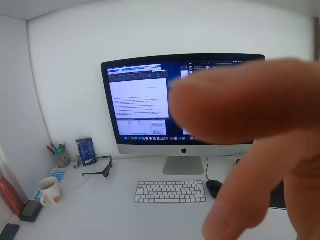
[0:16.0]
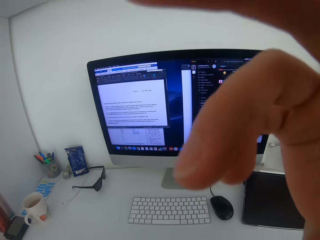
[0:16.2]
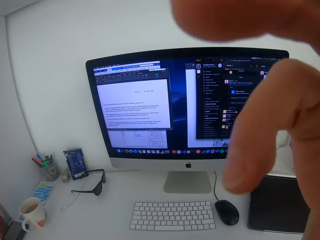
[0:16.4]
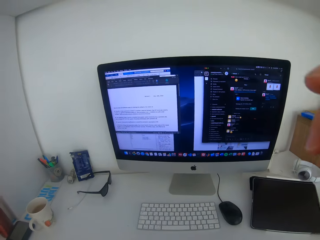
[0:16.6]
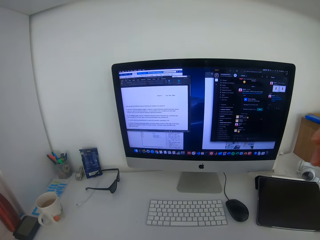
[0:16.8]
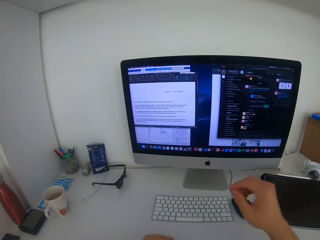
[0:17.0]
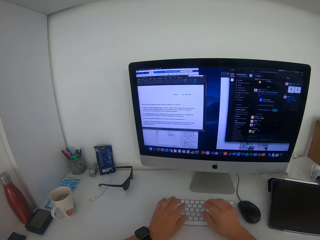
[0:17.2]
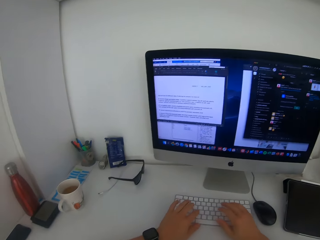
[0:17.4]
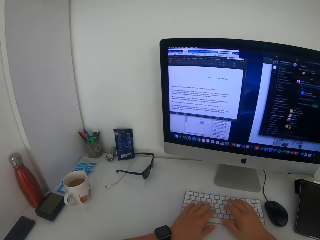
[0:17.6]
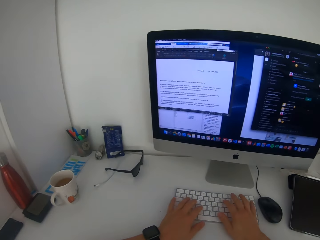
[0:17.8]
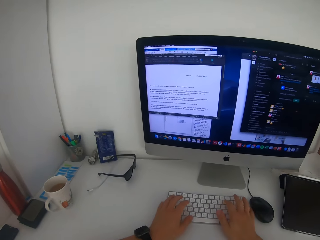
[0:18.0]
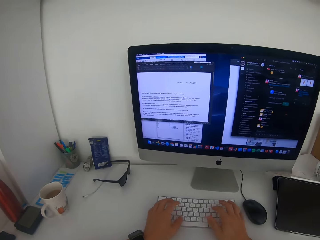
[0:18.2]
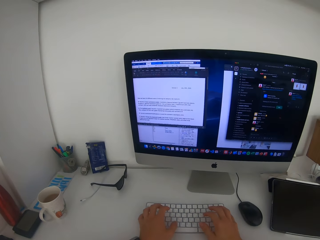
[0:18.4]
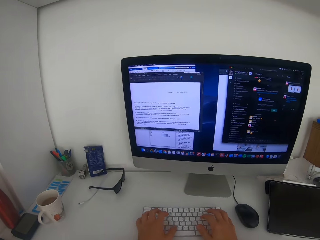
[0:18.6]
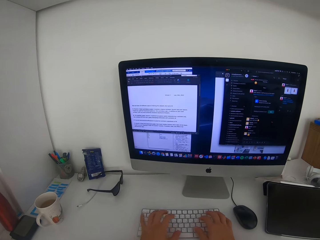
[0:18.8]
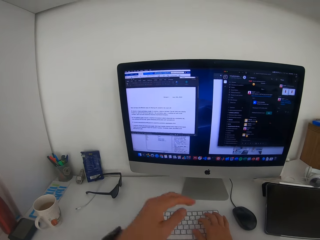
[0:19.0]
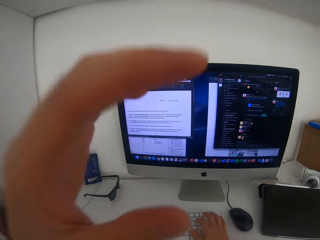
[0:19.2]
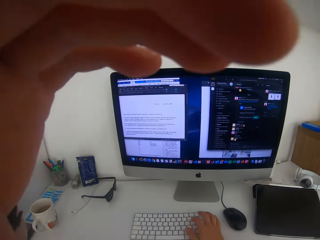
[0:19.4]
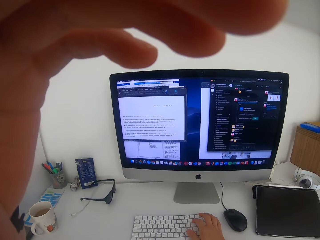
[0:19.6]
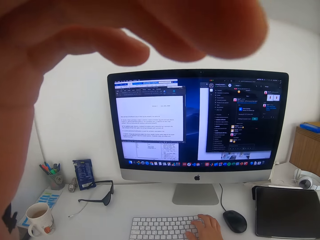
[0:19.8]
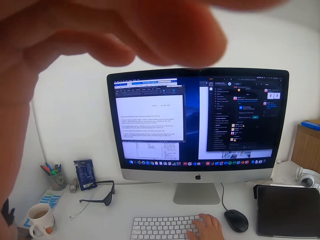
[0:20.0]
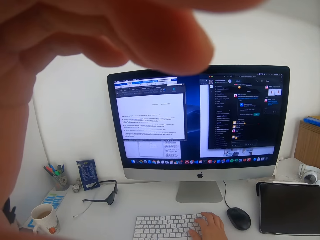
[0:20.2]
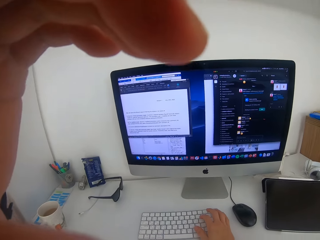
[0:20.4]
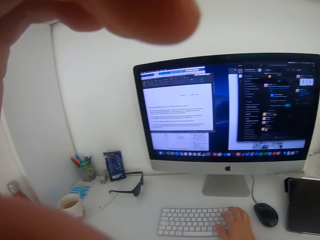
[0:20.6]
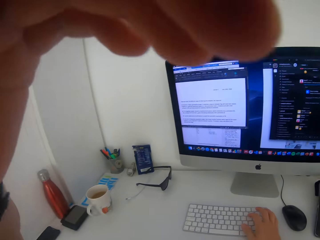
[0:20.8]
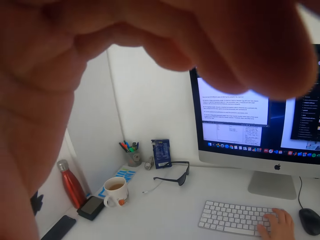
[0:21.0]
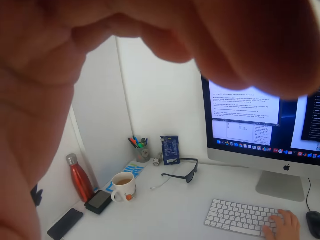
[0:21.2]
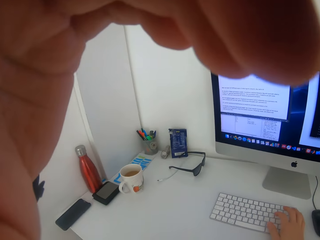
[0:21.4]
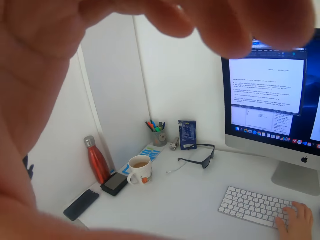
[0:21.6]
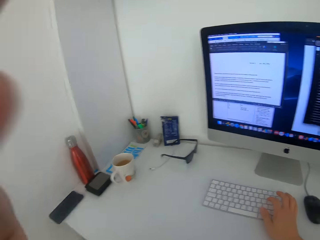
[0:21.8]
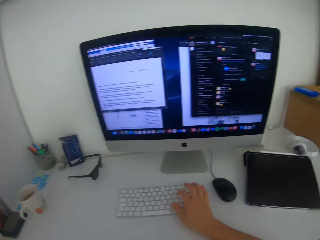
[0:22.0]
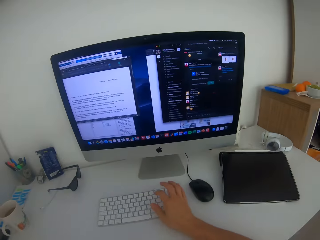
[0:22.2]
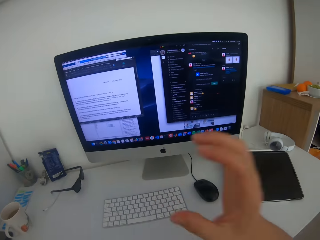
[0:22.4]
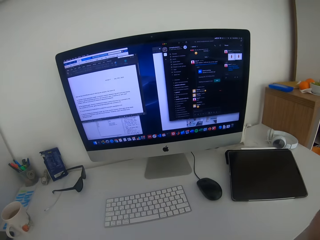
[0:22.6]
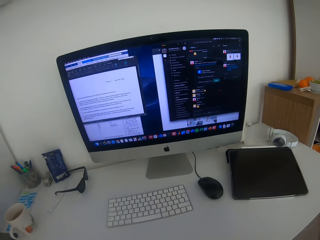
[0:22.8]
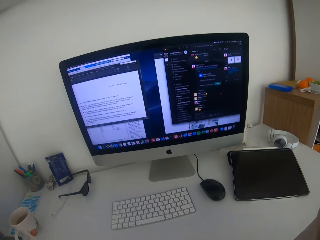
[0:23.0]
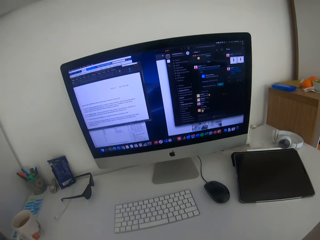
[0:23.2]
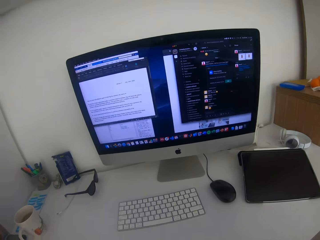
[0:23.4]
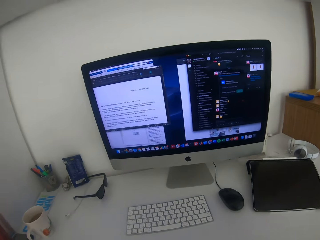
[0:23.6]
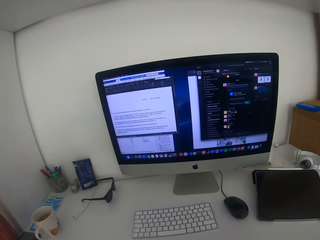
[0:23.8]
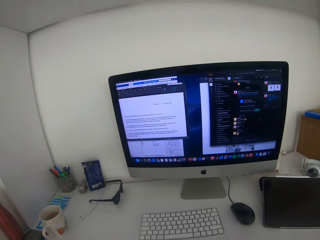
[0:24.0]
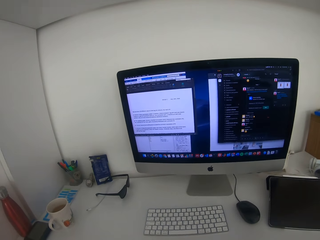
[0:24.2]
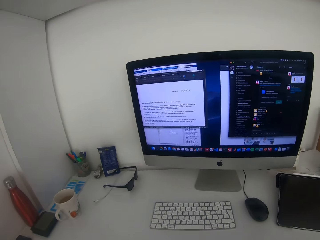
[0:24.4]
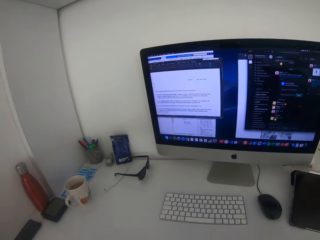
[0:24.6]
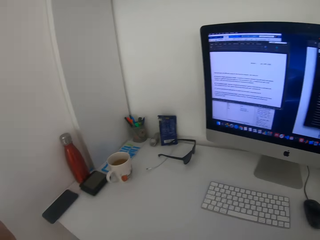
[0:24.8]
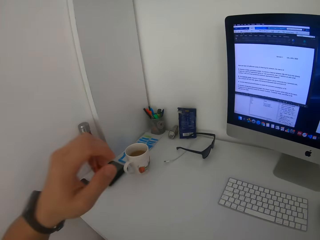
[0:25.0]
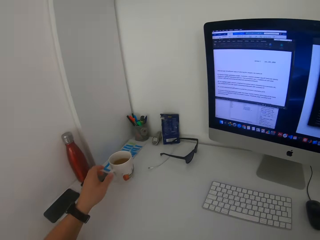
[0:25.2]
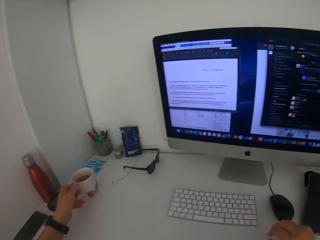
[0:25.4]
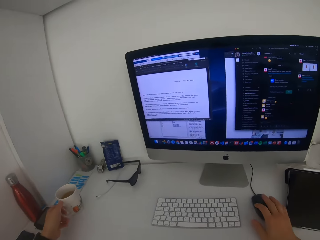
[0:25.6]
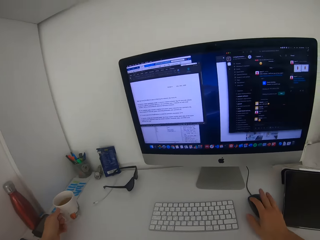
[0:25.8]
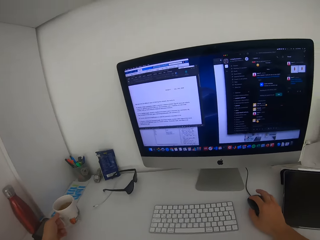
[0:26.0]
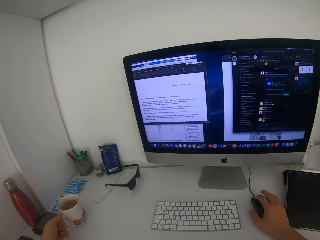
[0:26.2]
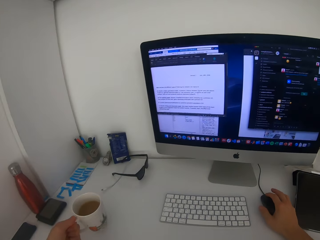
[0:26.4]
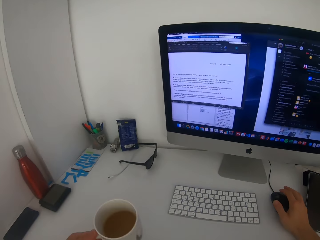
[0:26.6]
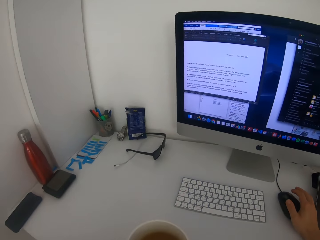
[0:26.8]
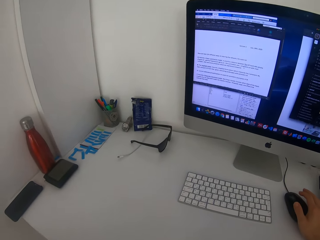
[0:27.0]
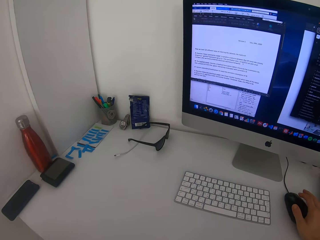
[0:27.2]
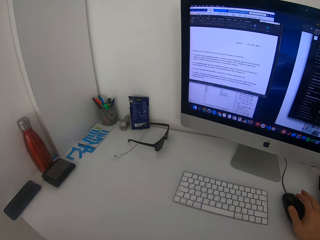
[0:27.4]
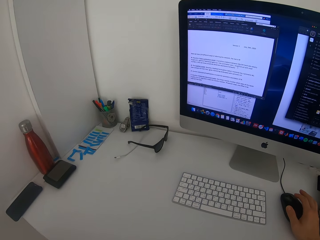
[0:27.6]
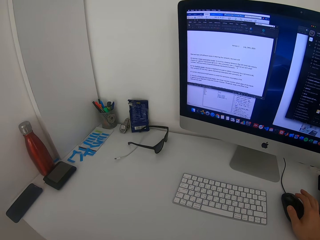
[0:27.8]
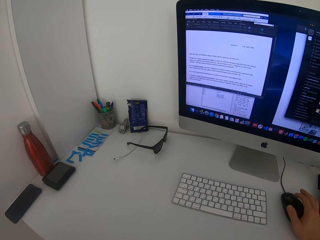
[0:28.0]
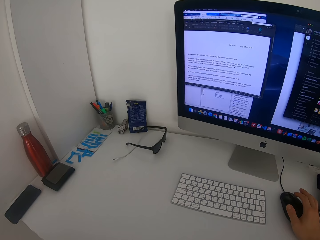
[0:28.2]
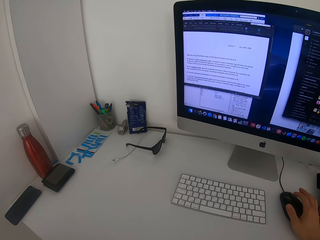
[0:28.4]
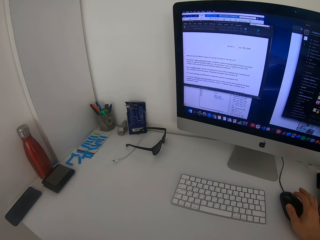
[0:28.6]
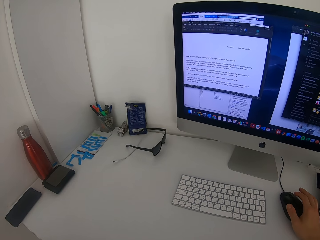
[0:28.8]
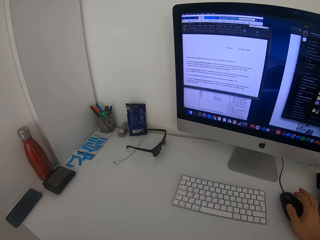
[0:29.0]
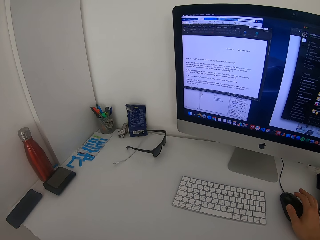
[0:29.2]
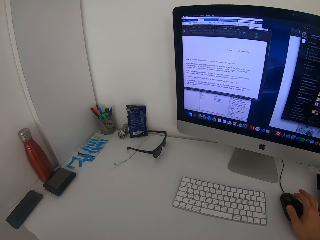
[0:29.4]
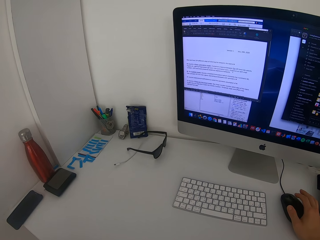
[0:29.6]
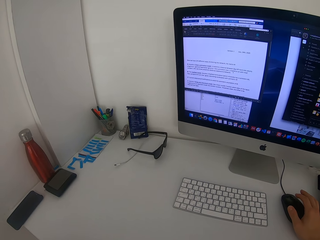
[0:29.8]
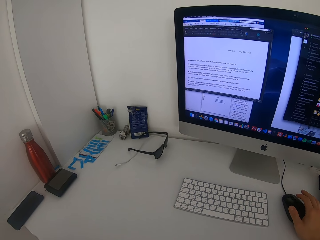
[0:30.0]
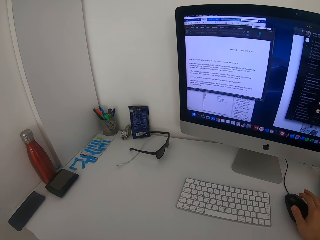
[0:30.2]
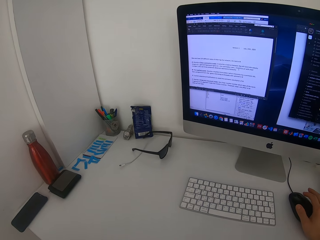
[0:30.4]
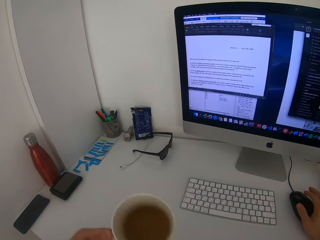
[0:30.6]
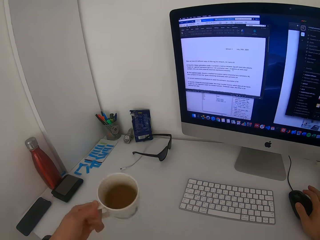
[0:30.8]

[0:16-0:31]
The camera wearer uses the computer. They drink tea from a mug. They pick the cup.

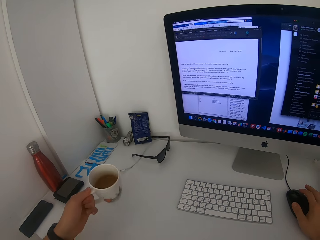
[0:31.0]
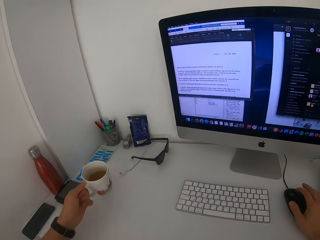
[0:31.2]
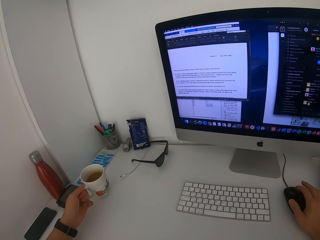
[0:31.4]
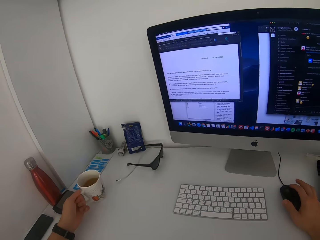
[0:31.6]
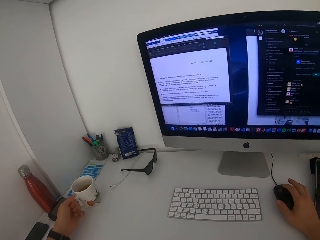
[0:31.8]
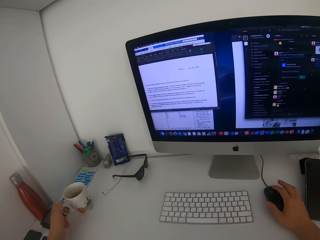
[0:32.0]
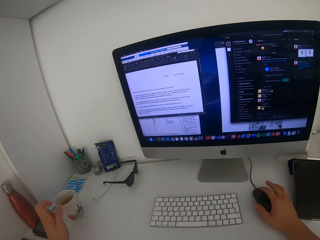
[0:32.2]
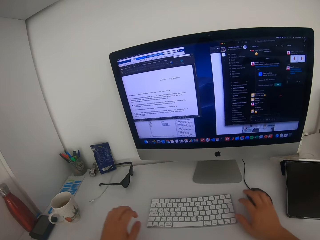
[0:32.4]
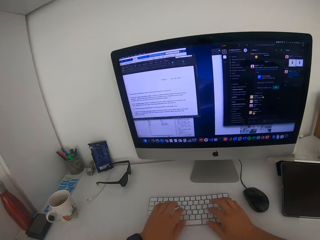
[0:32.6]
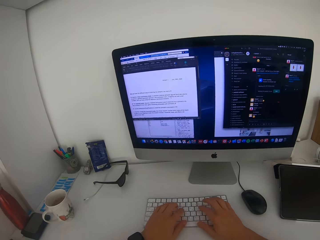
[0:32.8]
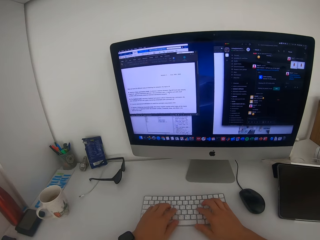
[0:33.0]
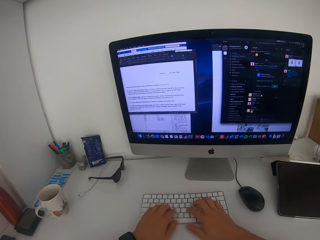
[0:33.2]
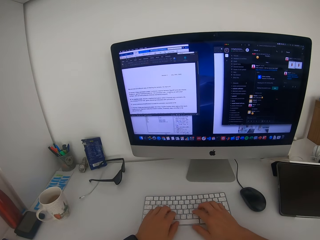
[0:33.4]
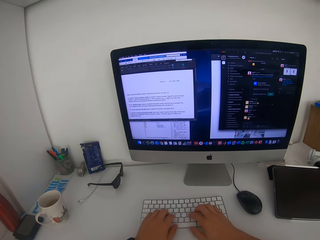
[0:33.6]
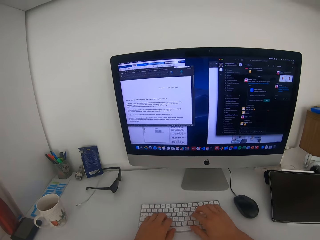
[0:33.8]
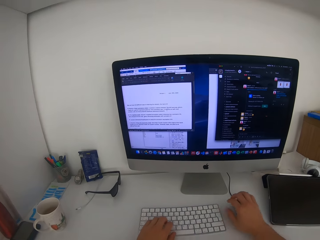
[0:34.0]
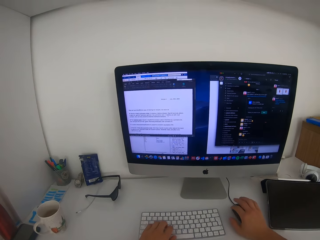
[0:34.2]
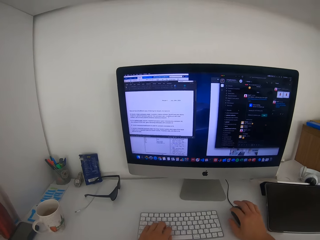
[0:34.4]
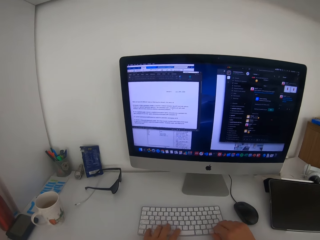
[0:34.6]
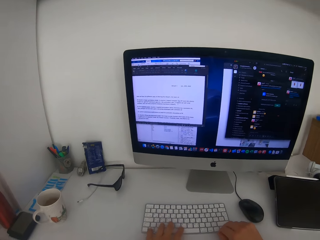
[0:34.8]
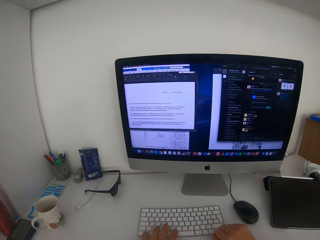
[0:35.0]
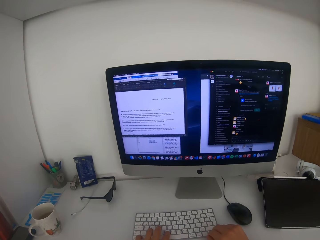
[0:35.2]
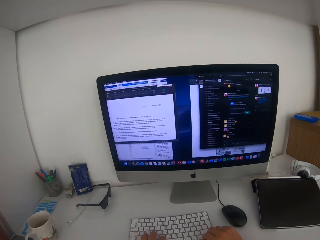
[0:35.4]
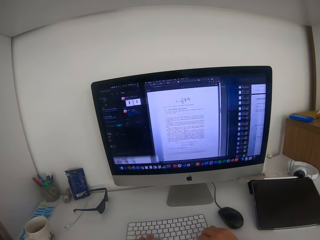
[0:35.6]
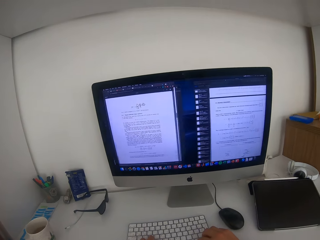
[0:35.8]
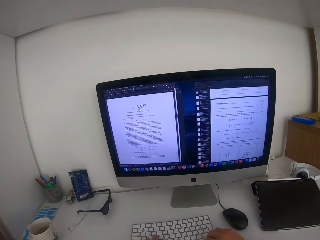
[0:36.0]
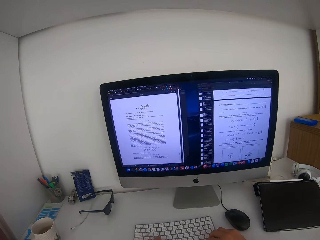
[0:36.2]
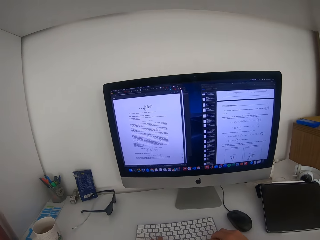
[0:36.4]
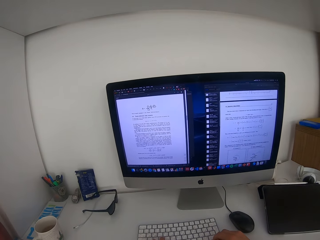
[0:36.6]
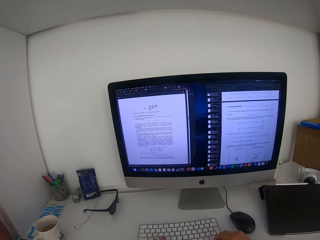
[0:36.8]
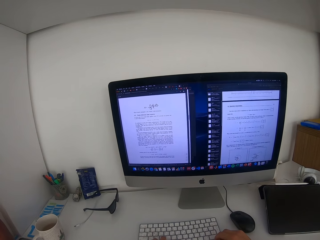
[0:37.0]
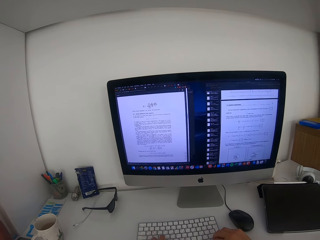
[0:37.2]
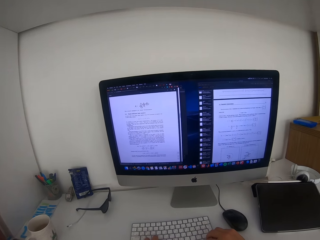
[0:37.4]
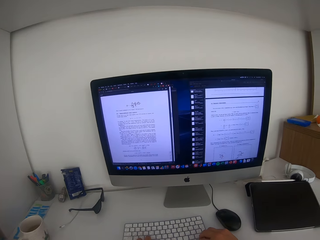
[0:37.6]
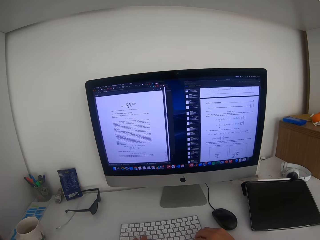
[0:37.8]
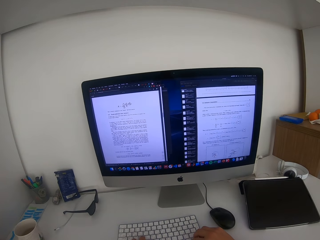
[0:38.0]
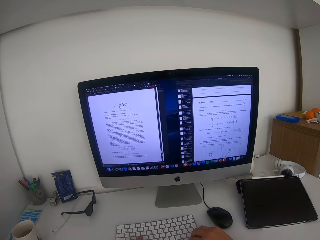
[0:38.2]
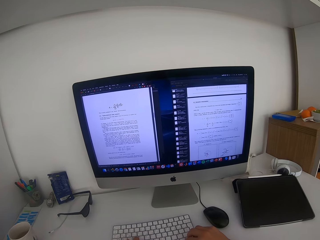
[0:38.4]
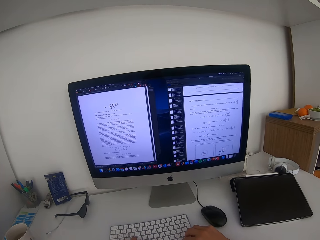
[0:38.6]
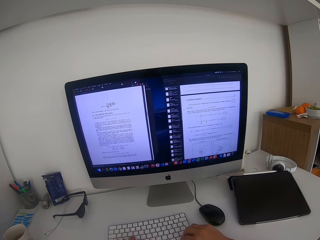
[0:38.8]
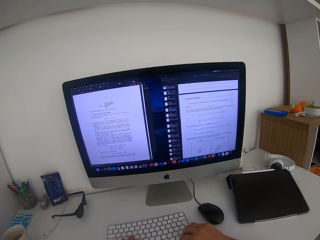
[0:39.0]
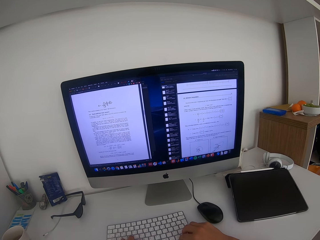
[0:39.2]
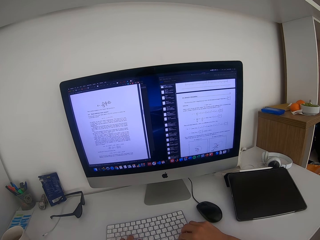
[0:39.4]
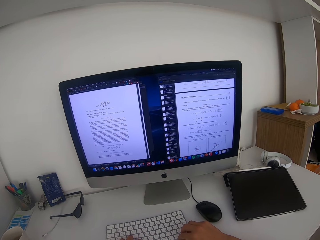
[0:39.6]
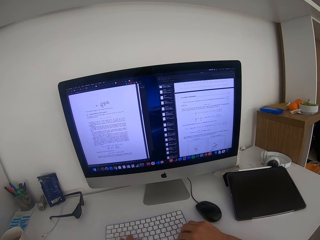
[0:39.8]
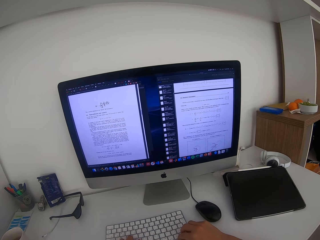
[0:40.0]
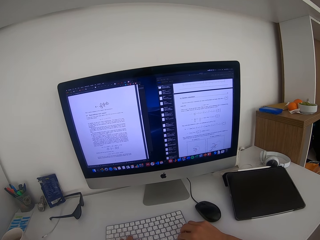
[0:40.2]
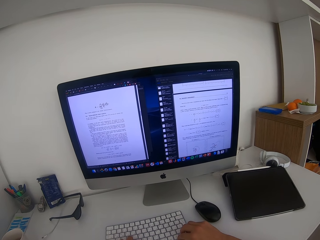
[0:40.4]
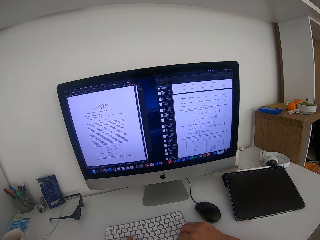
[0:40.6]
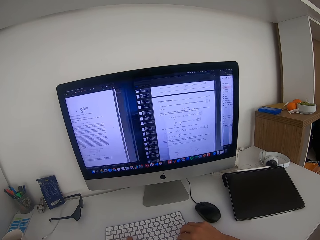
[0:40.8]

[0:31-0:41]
The camera wearer places the cup on the table. They use the computer. They press a keyboard.
